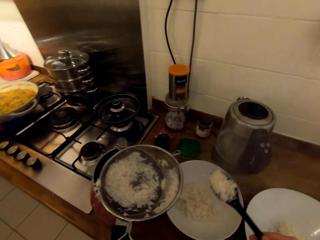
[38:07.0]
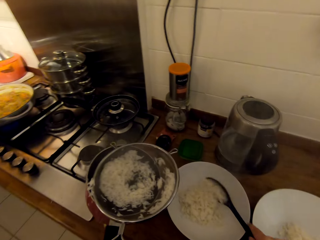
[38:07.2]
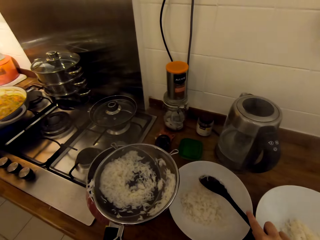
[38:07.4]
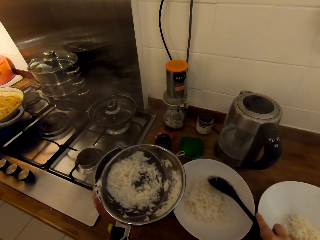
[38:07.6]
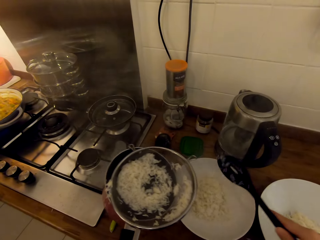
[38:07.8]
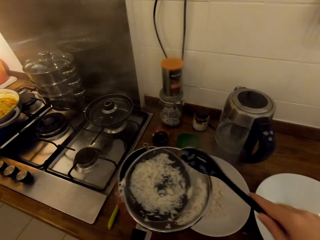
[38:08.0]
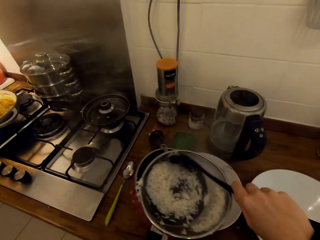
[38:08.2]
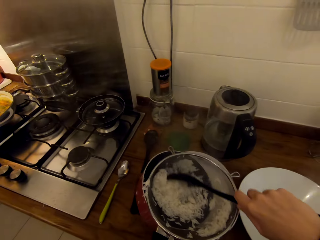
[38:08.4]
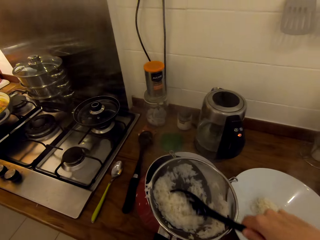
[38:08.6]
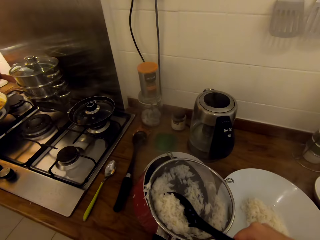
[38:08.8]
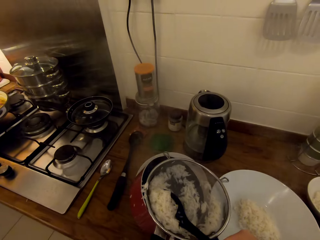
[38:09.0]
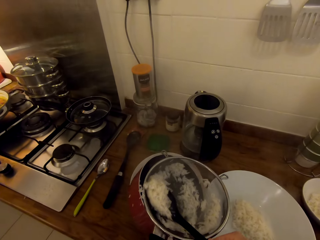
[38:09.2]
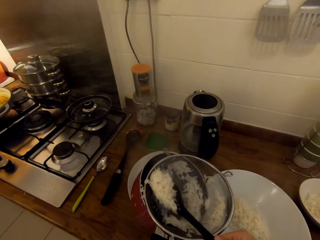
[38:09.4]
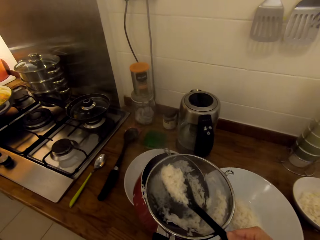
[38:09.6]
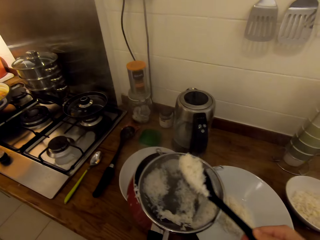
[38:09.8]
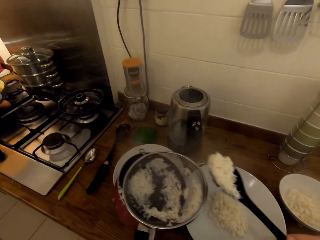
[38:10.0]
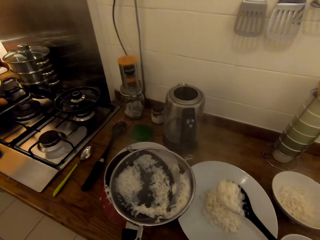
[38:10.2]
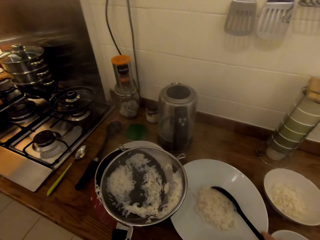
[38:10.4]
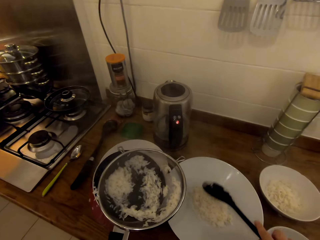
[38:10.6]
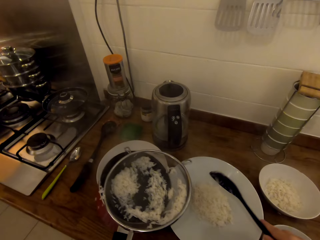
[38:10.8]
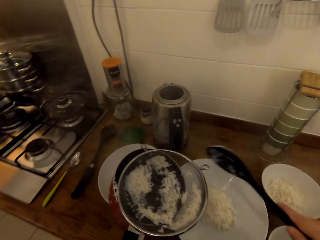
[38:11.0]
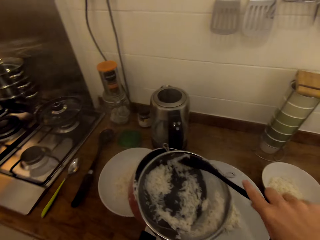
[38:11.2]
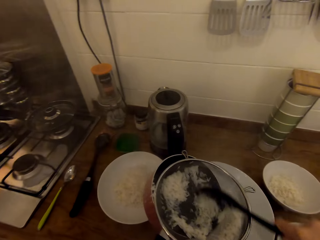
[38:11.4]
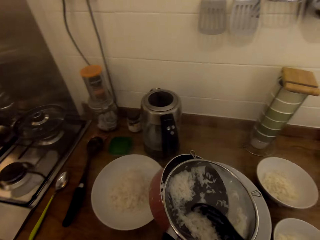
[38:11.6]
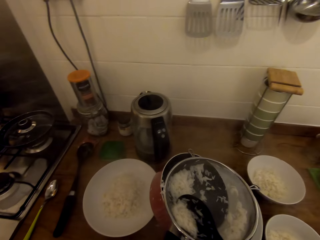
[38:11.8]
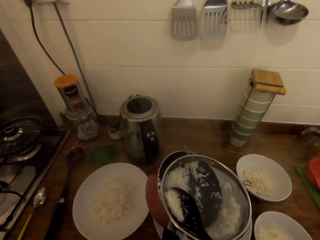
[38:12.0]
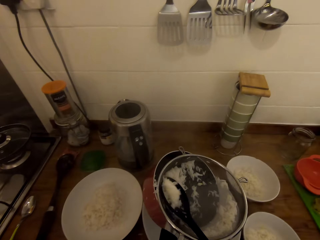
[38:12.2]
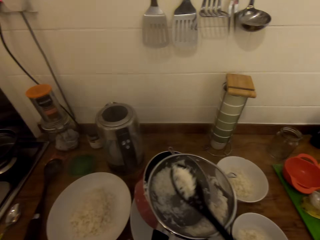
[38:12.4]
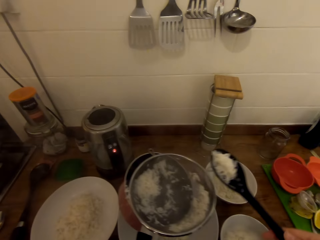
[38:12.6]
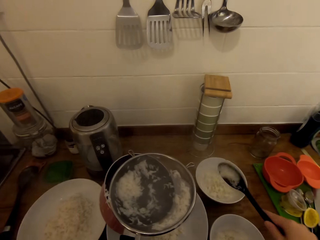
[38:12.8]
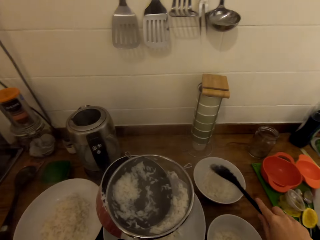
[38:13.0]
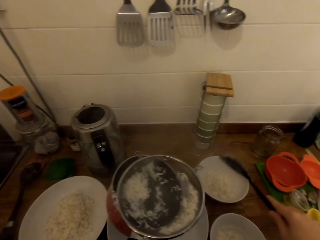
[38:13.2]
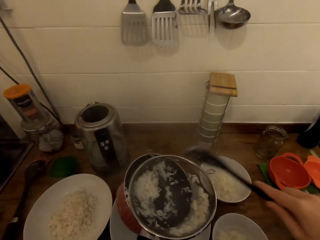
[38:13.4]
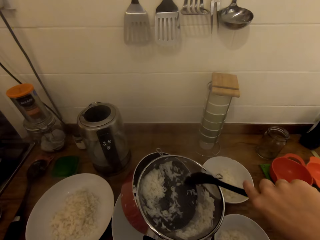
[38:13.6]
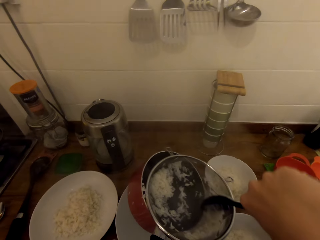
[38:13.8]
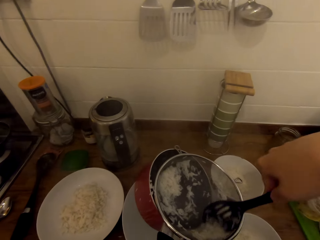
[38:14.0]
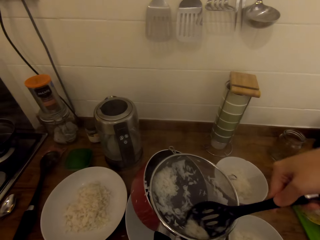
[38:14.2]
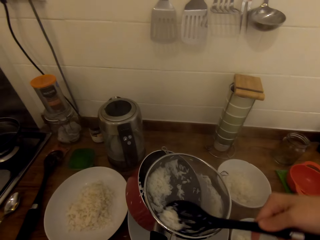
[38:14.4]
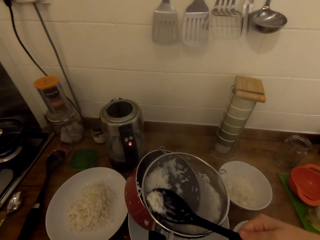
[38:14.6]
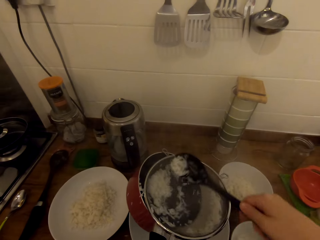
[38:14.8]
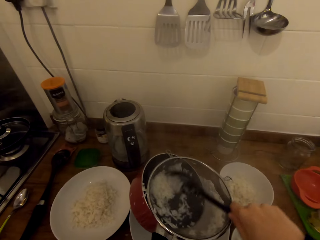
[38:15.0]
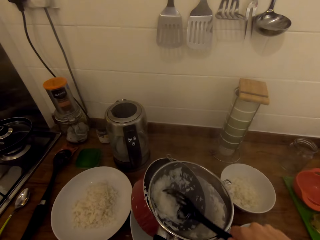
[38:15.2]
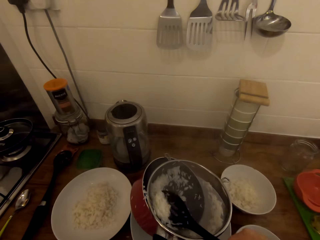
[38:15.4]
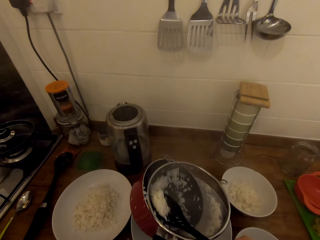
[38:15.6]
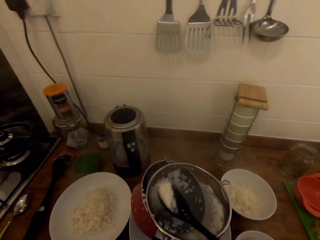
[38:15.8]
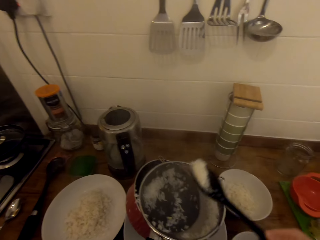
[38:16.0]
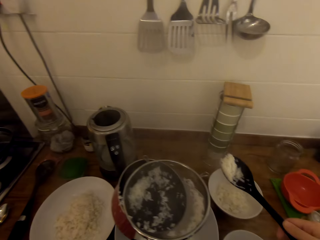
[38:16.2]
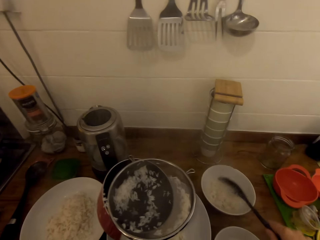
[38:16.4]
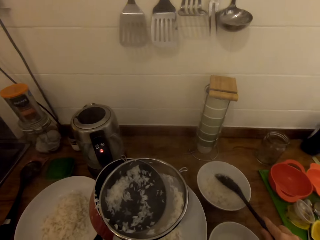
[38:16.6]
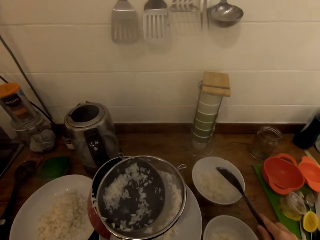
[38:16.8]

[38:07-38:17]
The camera wearer puts the rice in the plate. They scoop the rice with a slotted serving spoon. They put the rice in the plate. They scoop the rice with the slotted serving spoon. They put the rice in the bowl. They scoop the rice with the slotted serving spoon. They put the rice in the bowl.

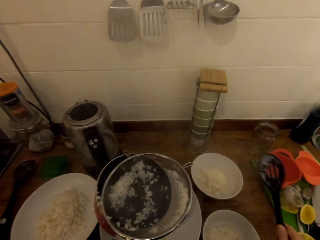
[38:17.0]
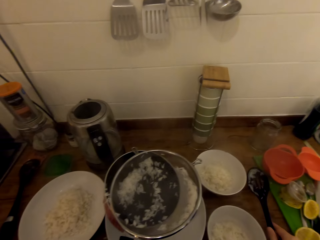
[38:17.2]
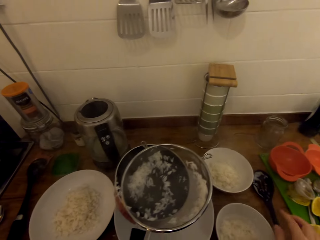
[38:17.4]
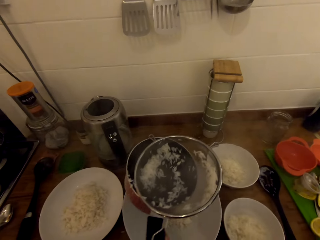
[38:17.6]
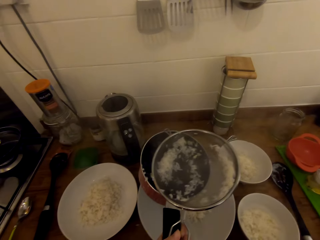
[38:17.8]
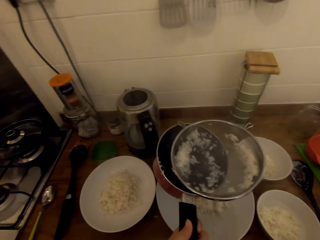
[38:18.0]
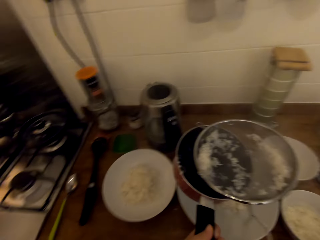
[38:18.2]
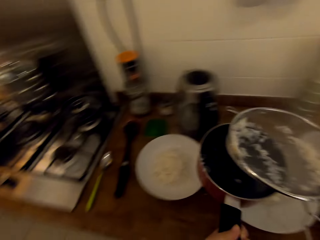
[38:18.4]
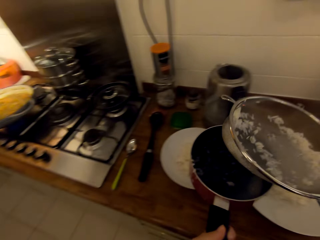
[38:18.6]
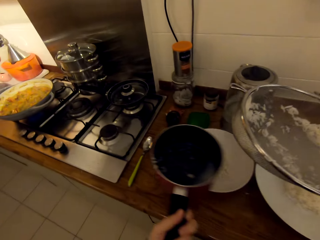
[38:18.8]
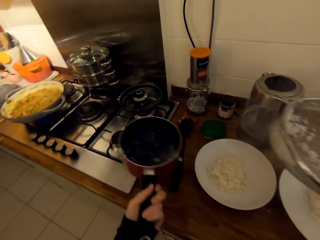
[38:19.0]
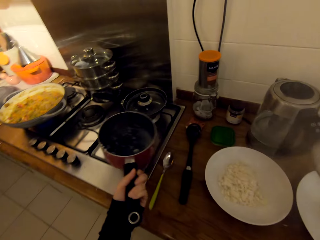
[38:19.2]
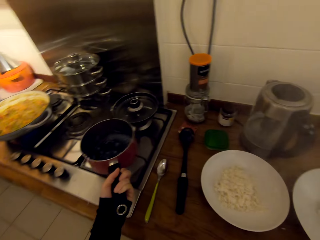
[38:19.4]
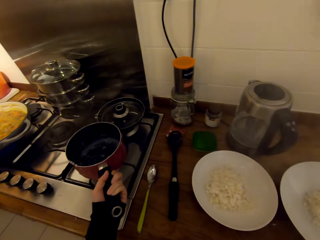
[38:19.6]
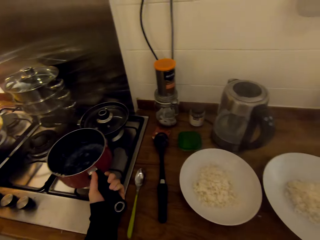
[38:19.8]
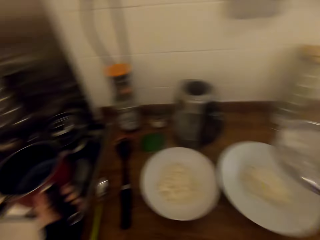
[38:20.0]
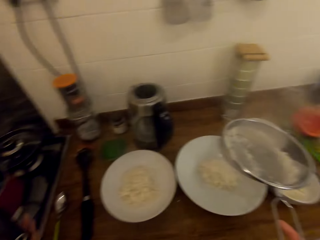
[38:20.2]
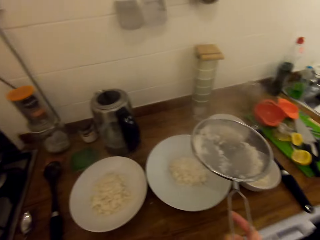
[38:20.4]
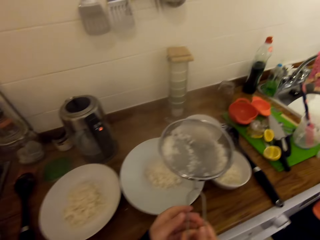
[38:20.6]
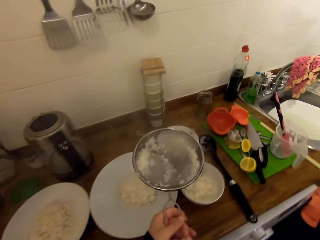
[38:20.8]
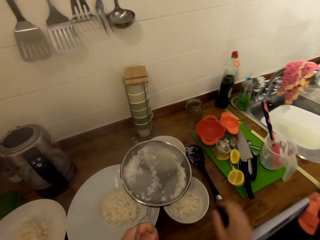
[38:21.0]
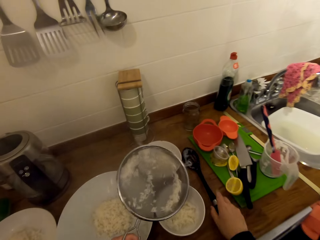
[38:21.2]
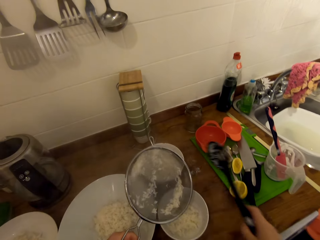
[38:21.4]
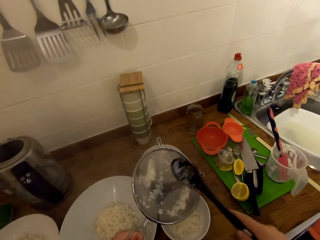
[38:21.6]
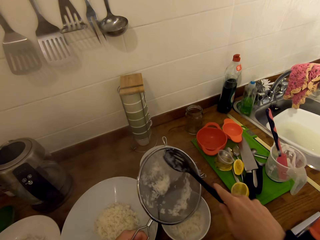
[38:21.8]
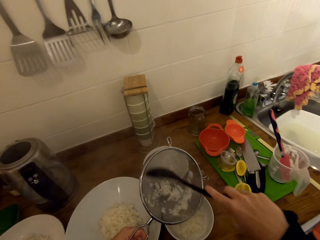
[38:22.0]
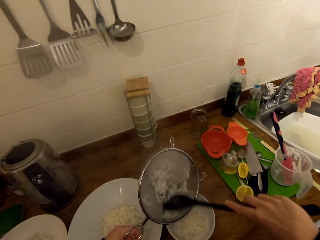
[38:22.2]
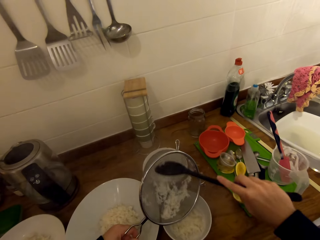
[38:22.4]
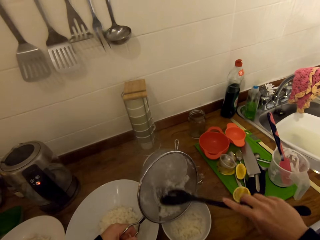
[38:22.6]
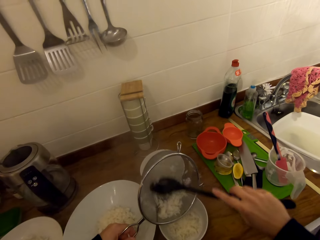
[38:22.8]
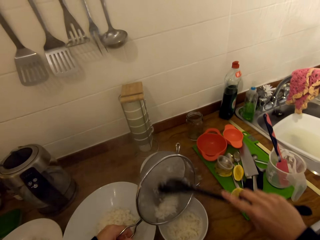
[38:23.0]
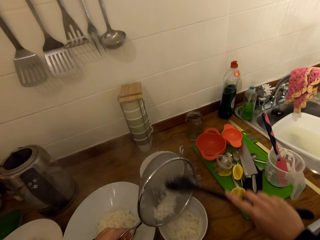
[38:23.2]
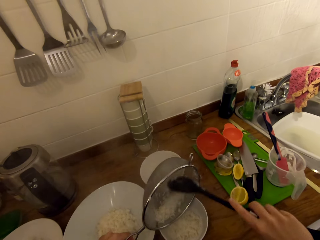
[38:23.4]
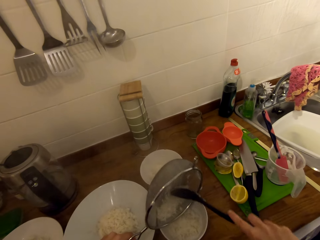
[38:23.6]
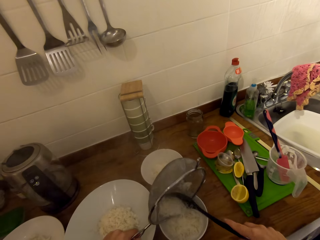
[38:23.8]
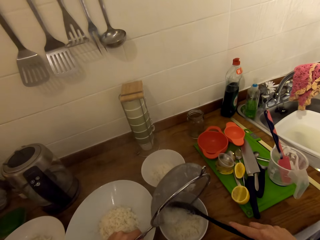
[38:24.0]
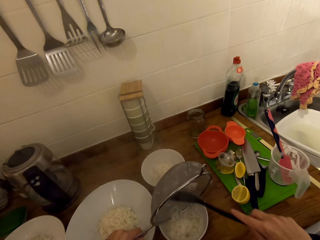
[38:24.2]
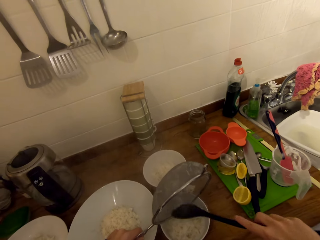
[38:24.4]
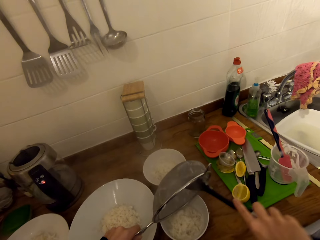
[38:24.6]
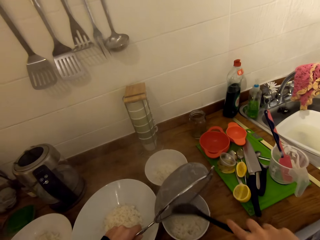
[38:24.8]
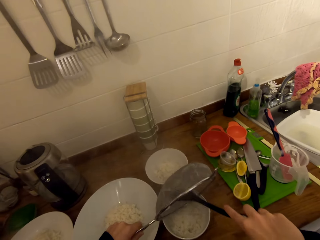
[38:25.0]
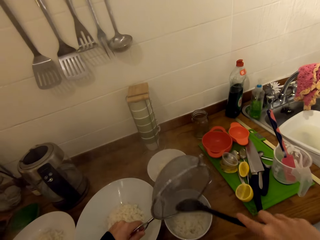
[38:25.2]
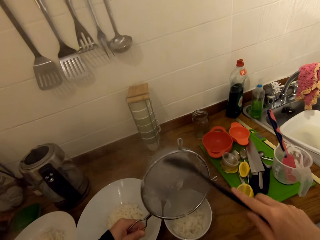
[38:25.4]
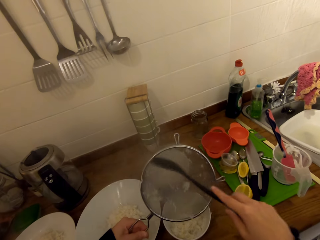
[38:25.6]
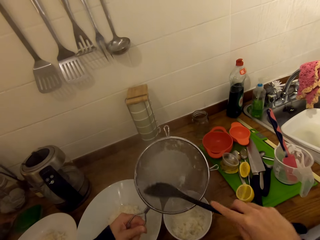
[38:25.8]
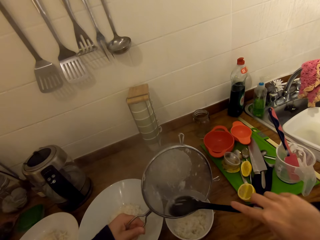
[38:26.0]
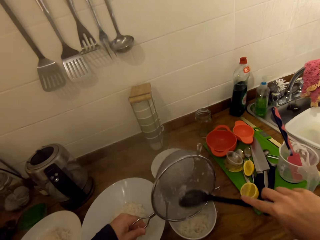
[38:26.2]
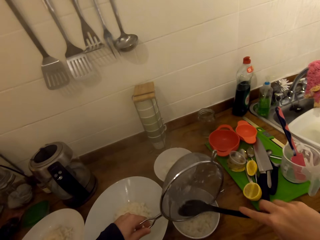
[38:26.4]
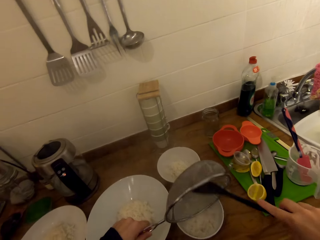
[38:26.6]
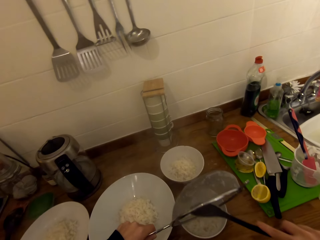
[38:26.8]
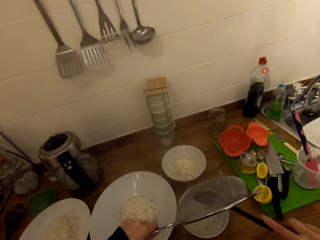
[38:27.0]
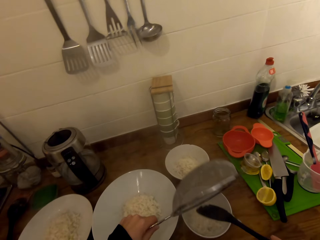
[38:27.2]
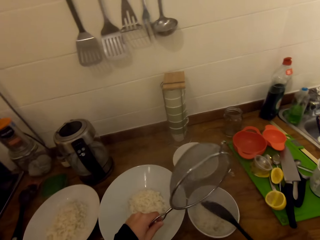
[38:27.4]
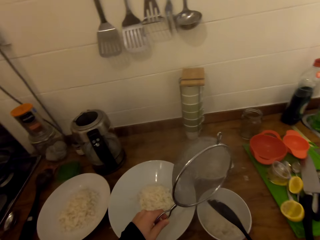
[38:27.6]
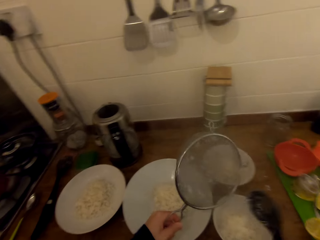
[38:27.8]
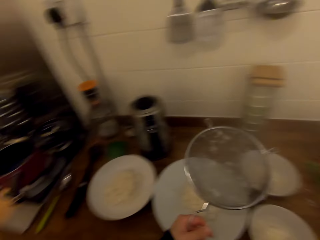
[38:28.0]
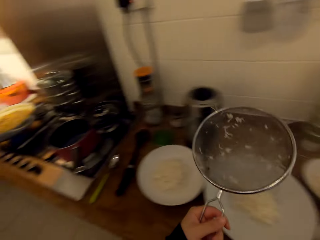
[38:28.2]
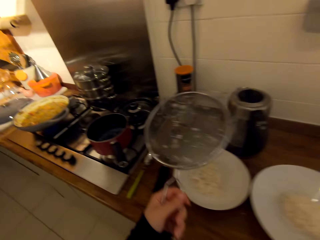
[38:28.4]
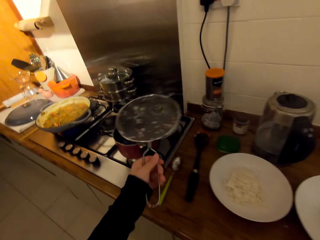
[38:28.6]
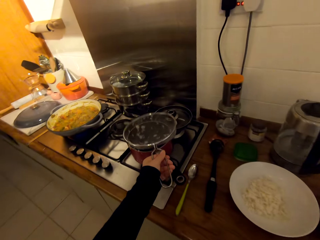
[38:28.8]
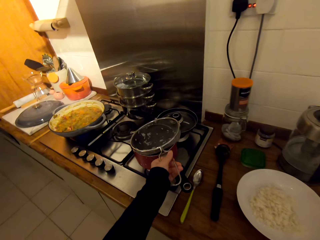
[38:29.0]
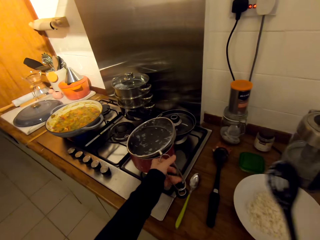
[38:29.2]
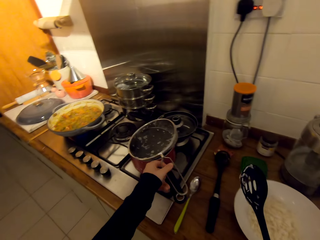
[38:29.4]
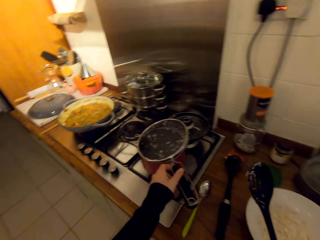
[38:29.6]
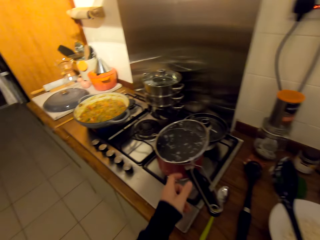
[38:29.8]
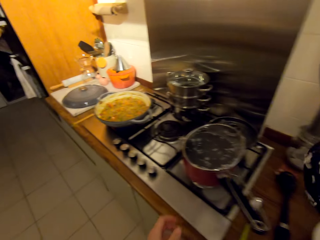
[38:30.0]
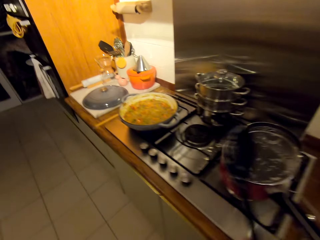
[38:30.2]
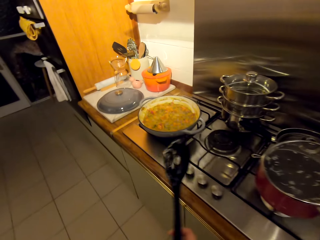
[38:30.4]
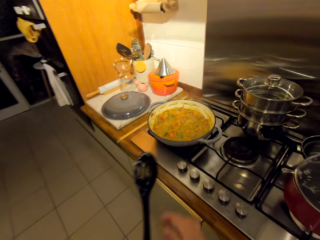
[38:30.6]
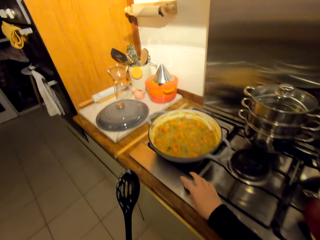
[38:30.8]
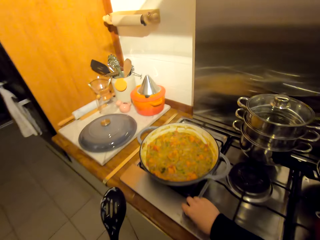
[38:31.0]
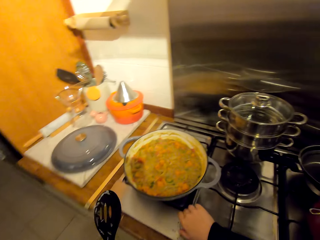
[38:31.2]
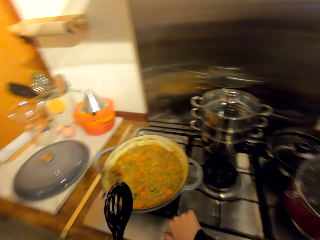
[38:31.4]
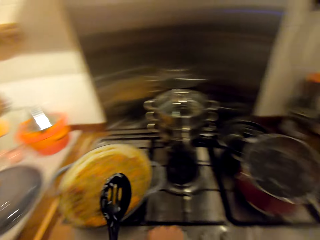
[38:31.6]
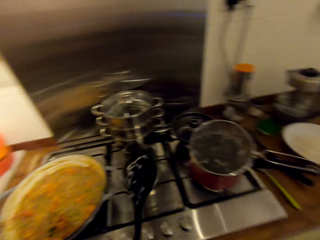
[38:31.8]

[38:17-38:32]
The camera wearer puts the slotted serving spoon on the countertop. He holds the metal sieve with his right hand and holds the cooking pot with his left hand. He puts the cooking pot on the cooker. He picks up the slotted serving spoon from the countertop. He moves the rice with the slotted serving spoon in the metal sieve. He puts the rice in the bowl. He moves the rice with the slotted serving spoon in the metal sieve. He puts the rice in the bowl. He puts the metal sieve on the cooking pot. He walks around the kitchen. He turns the cooker knob with his right hand.
